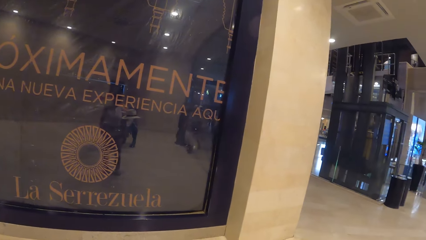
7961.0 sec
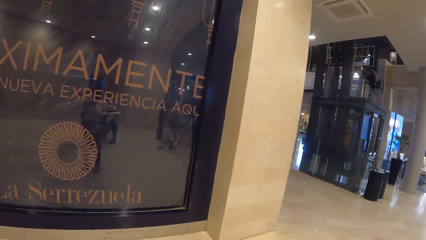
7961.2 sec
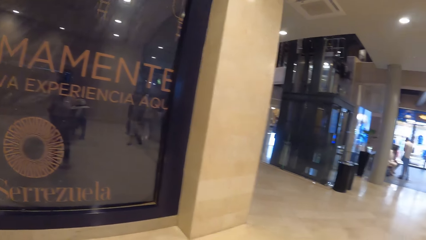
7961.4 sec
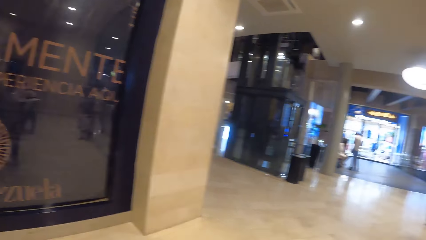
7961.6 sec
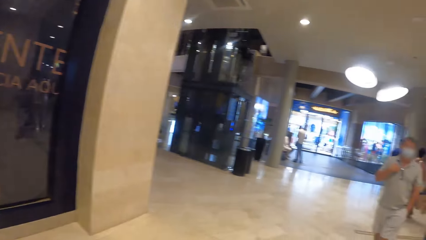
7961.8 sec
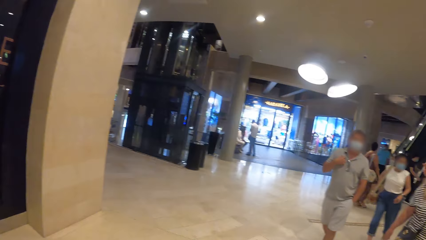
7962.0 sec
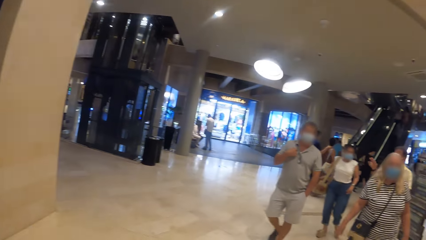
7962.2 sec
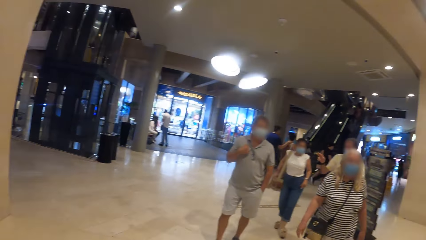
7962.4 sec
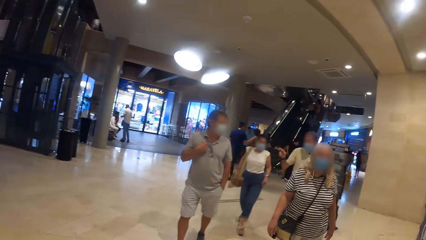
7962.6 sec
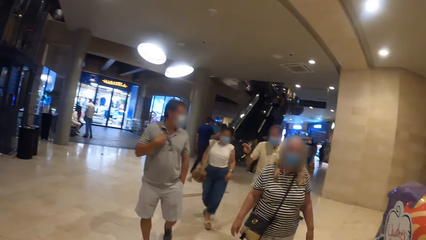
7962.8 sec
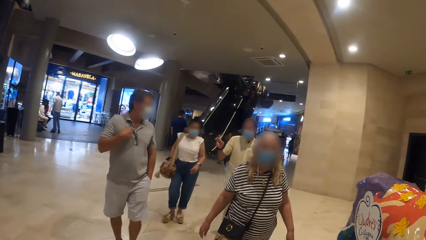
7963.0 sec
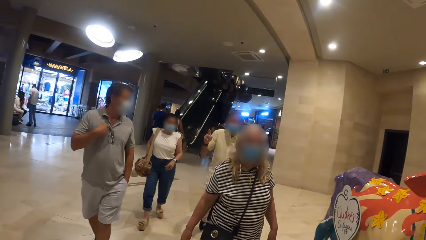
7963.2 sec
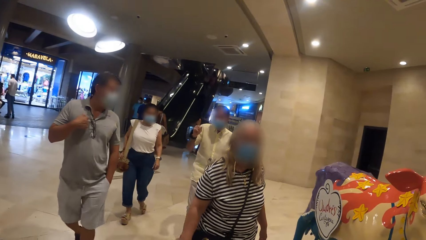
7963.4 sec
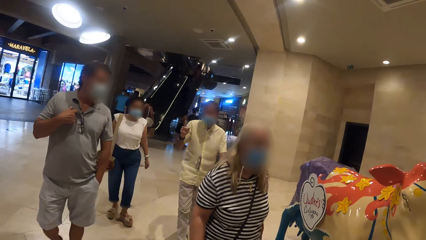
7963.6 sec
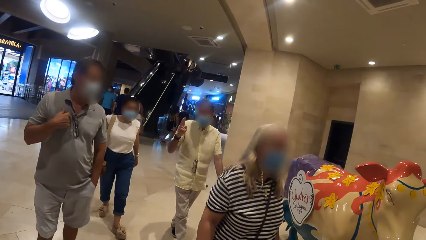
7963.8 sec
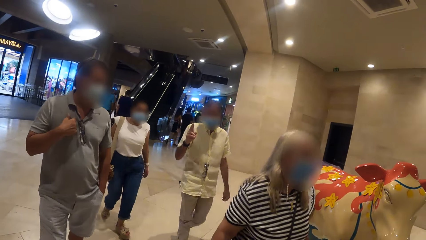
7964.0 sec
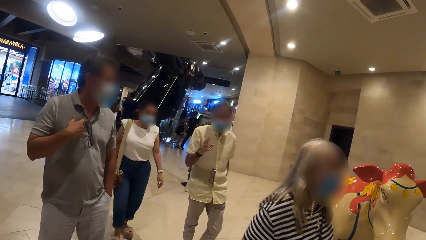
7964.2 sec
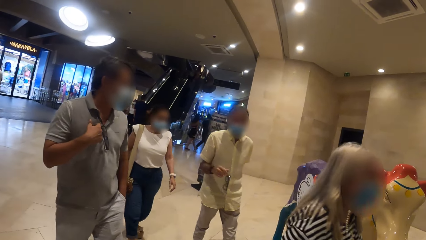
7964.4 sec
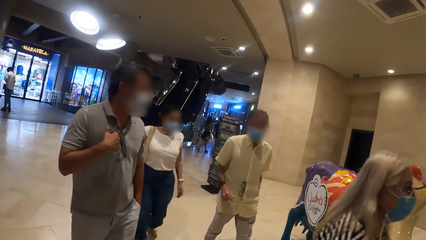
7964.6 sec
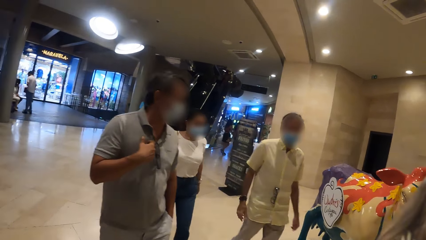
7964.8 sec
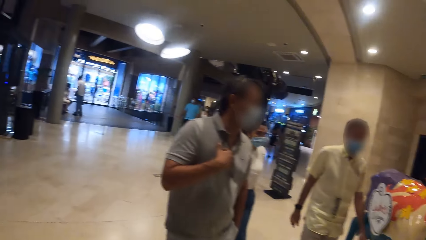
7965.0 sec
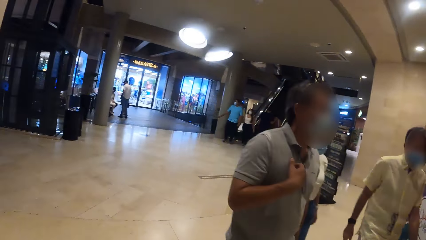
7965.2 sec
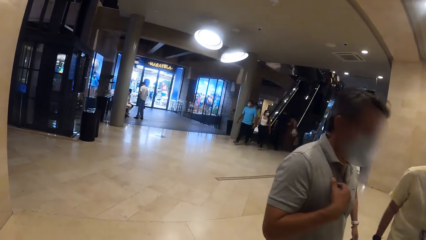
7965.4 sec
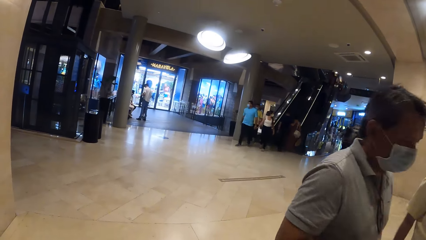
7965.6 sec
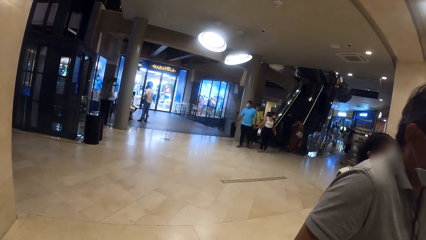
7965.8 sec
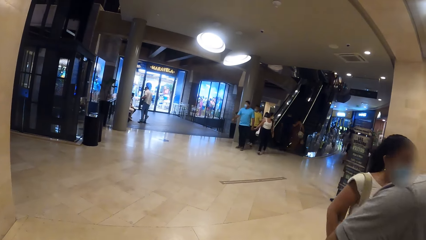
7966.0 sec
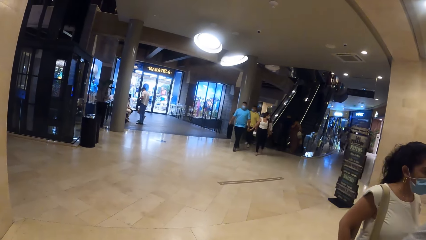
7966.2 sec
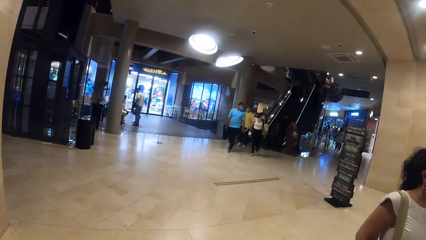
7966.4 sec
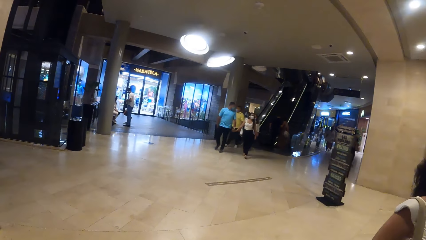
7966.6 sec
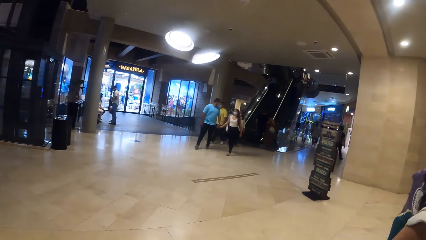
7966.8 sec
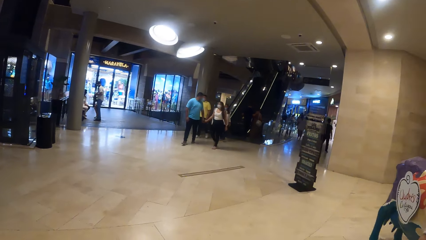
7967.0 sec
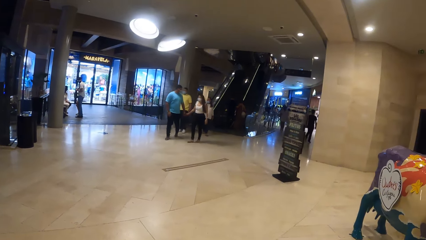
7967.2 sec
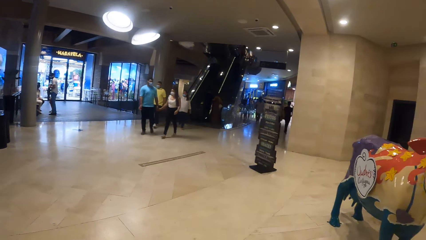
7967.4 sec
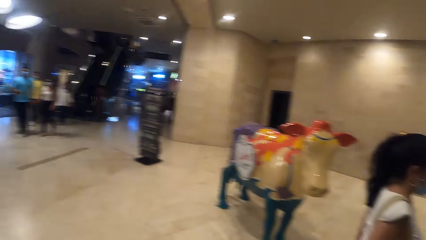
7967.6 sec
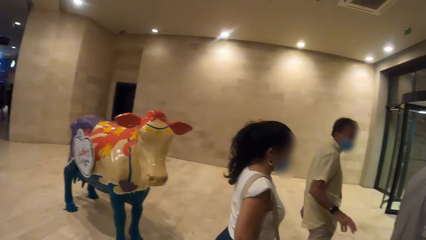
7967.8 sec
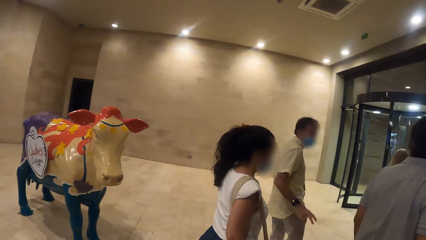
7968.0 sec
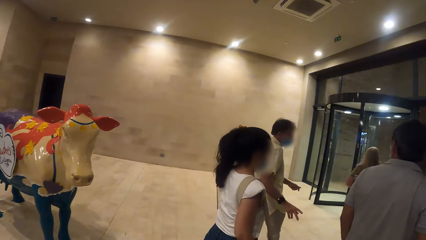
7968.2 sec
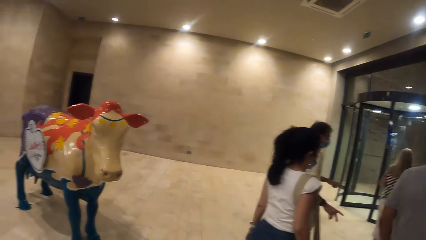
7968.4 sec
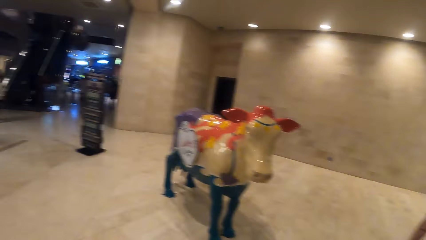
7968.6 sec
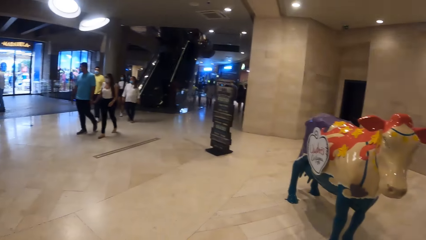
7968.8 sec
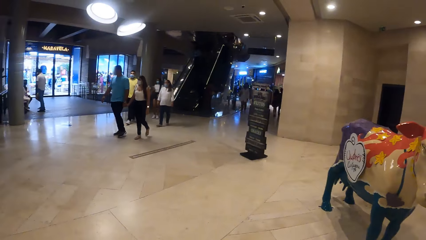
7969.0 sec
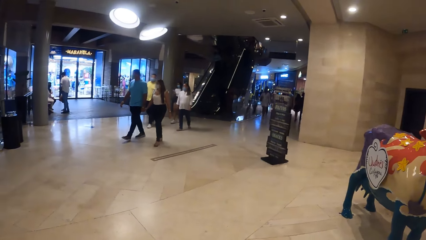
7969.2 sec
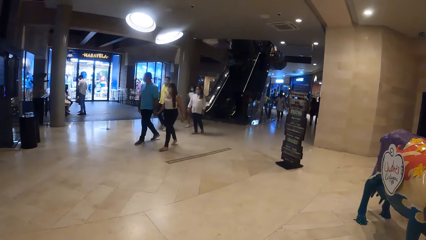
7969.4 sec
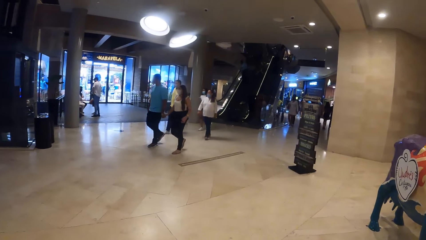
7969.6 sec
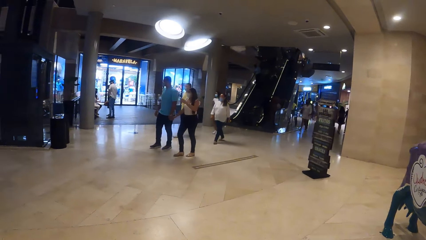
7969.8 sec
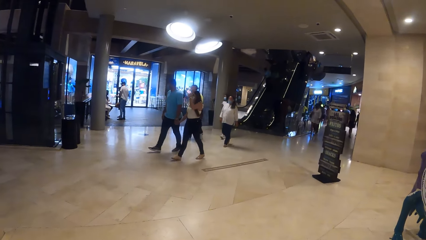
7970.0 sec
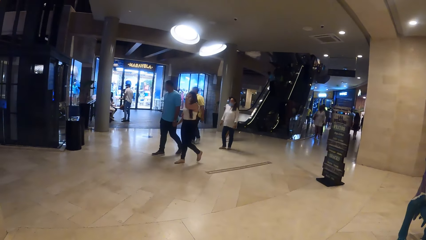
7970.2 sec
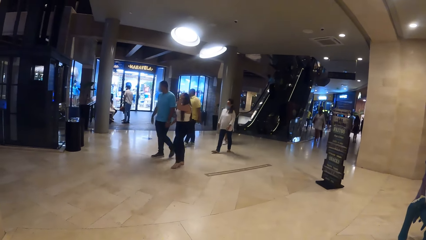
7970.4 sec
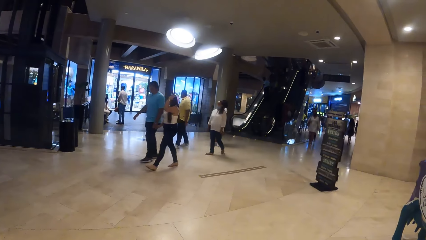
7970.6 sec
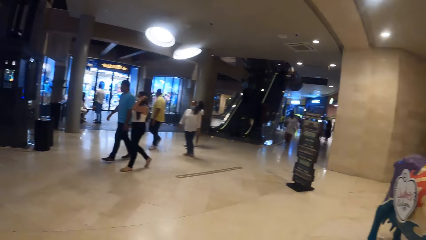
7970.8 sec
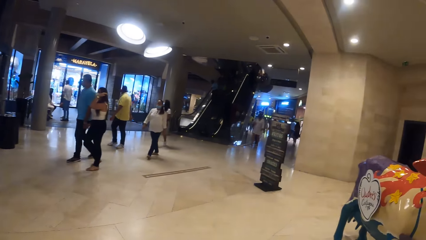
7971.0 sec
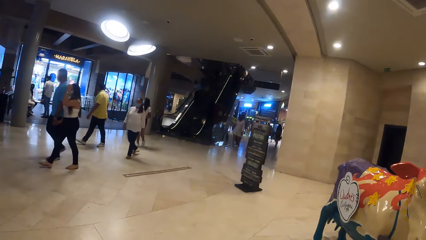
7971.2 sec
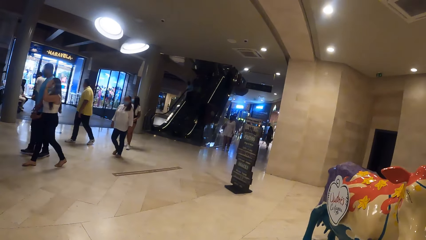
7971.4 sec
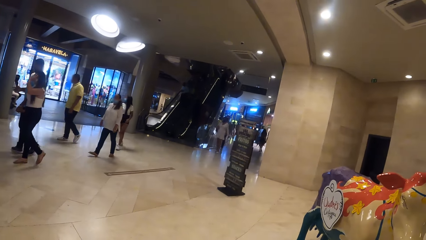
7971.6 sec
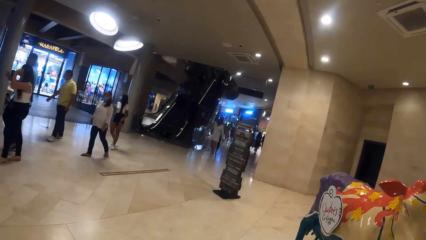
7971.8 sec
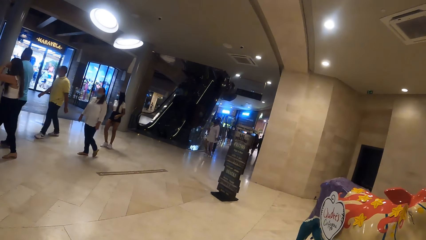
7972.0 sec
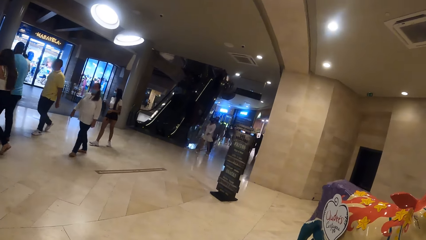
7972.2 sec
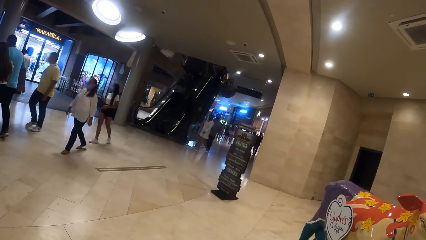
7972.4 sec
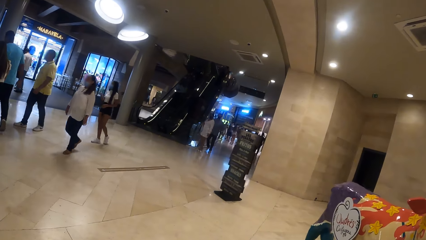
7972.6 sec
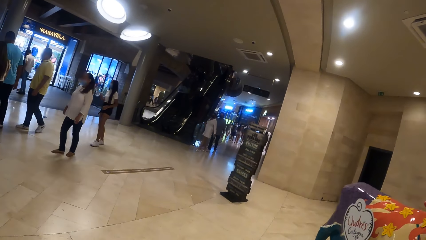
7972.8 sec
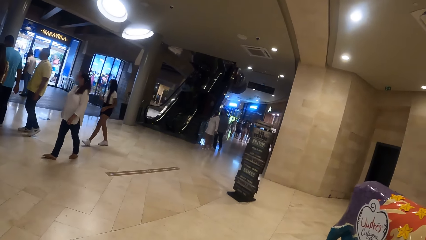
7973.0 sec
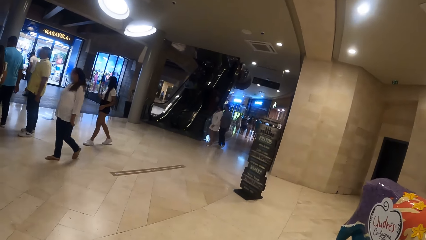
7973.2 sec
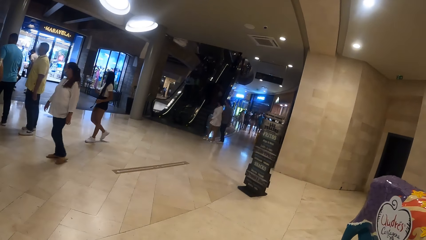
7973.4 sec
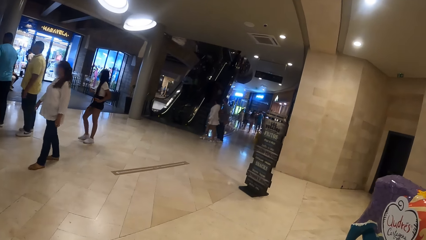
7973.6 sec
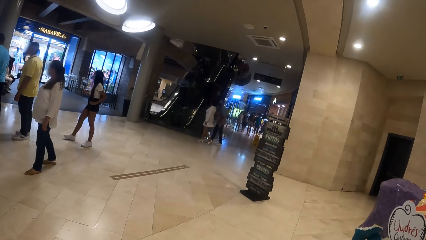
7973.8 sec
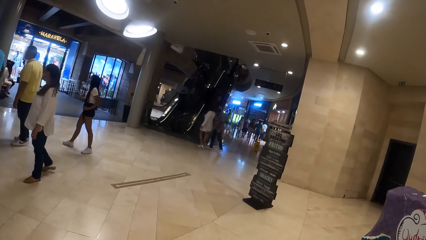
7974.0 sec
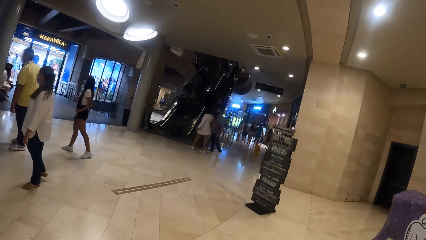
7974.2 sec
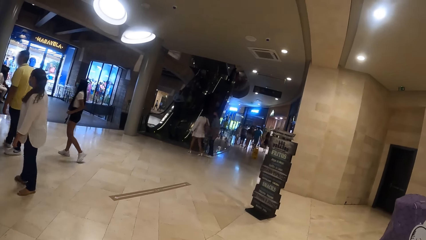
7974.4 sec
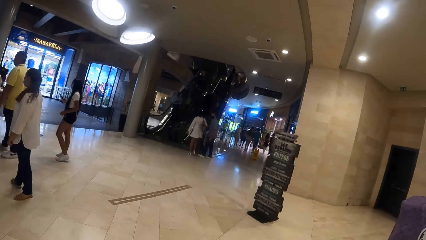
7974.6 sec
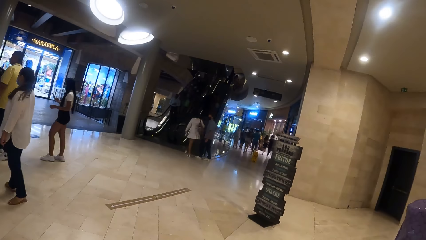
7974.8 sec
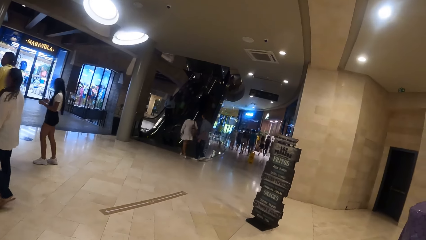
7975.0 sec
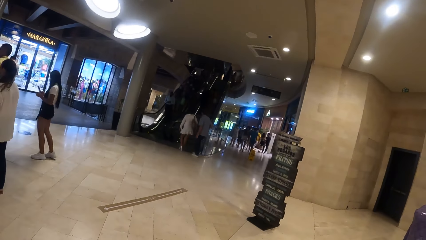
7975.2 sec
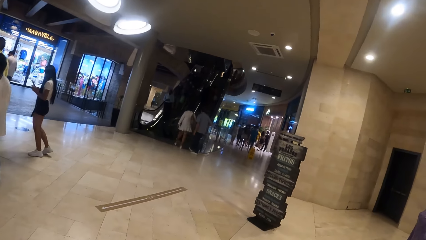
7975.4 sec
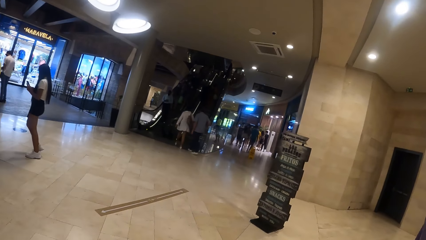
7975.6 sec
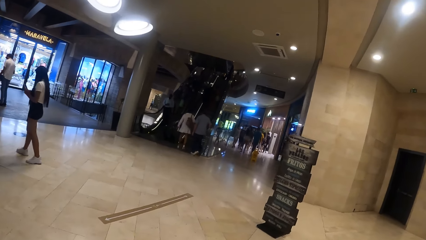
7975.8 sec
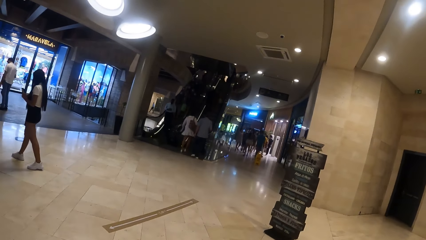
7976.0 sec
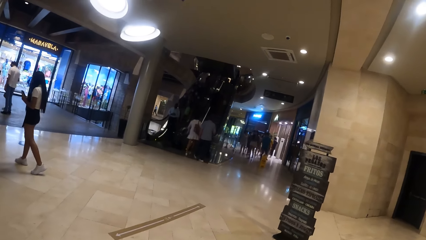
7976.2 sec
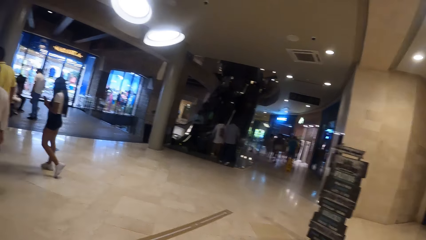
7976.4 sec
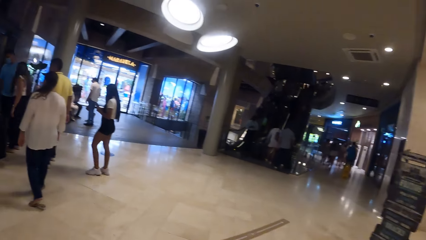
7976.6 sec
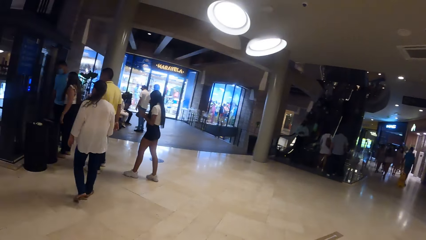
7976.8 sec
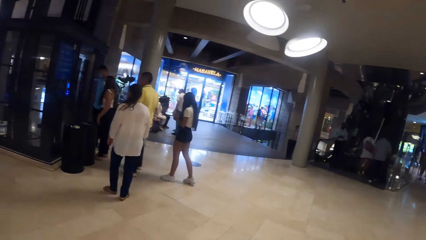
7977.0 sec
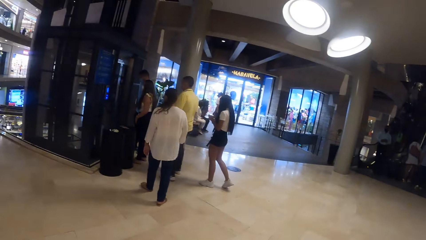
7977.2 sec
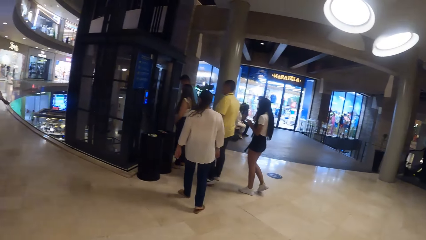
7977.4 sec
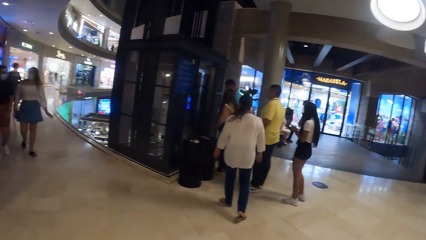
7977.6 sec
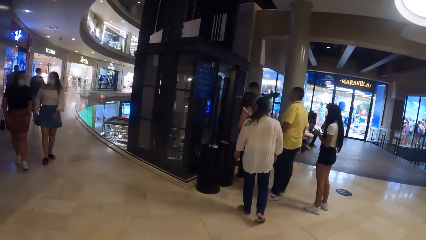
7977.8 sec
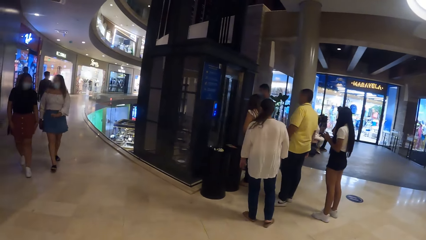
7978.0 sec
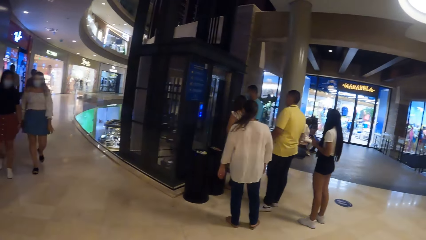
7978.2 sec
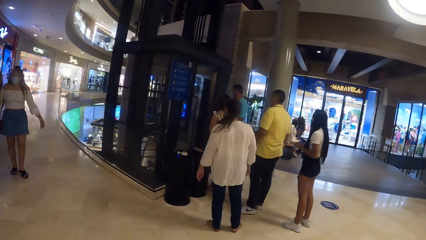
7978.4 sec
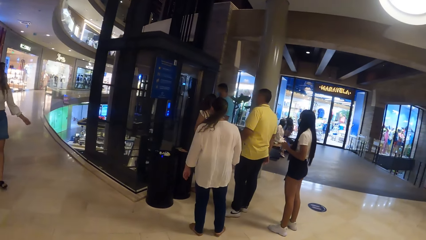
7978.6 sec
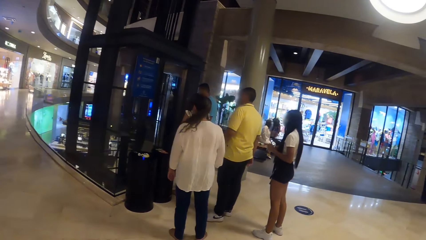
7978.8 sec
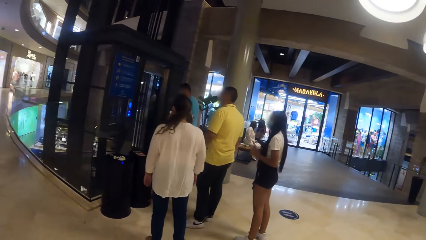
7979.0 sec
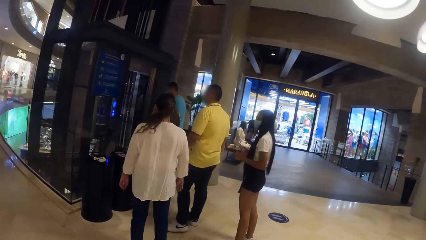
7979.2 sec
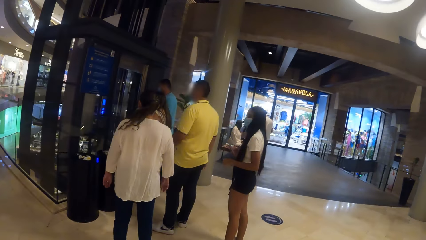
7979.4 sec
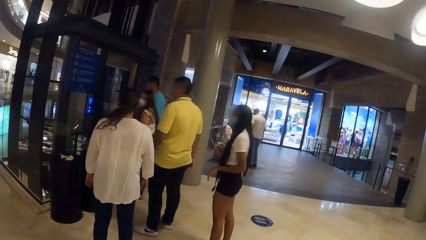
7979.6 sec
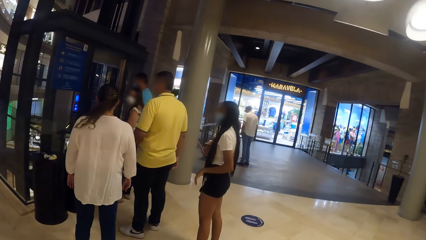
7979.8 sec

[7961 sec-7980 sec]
The camera wearer stands in front of a store in the supermarket. A group of people walks past the camera wearer. The camera wearer walks in the supermarket hall.
